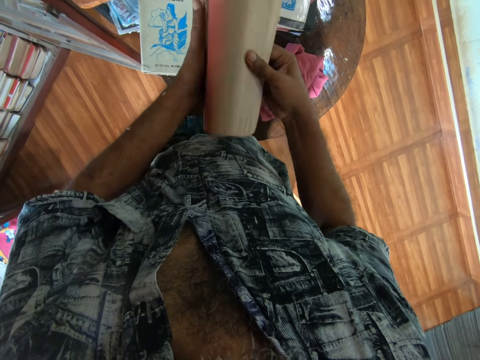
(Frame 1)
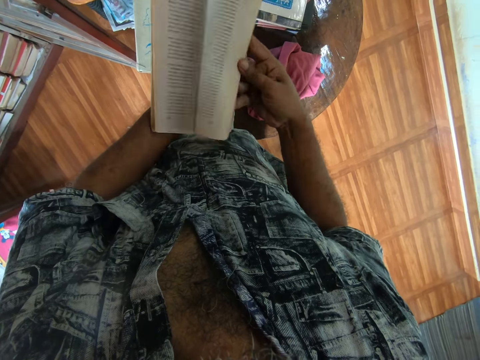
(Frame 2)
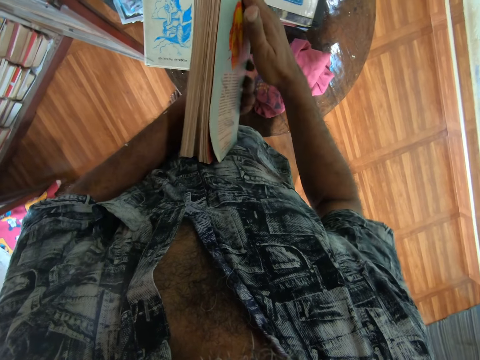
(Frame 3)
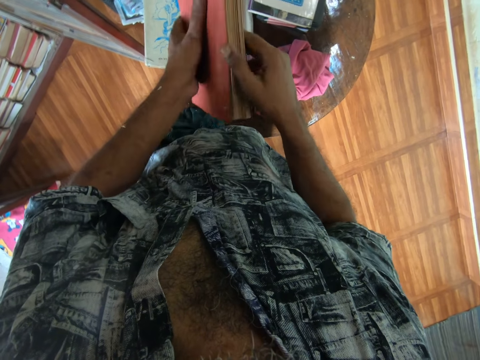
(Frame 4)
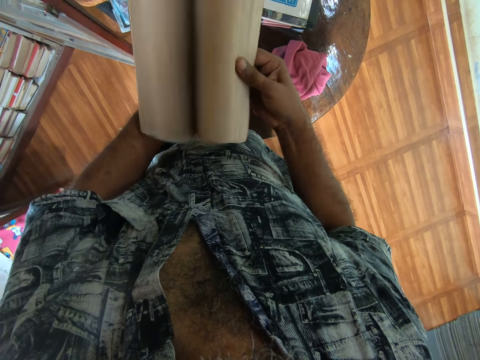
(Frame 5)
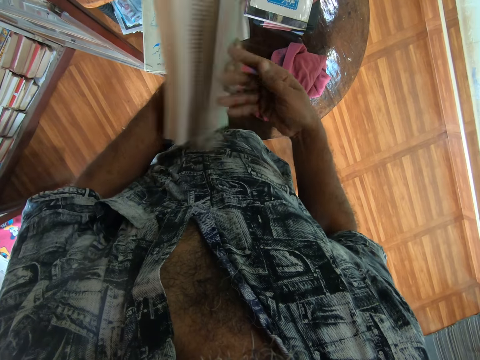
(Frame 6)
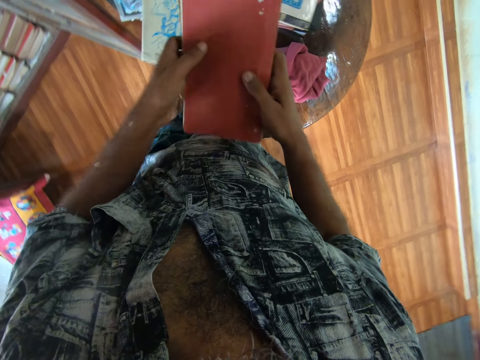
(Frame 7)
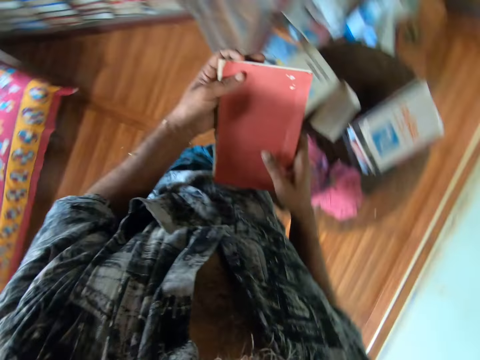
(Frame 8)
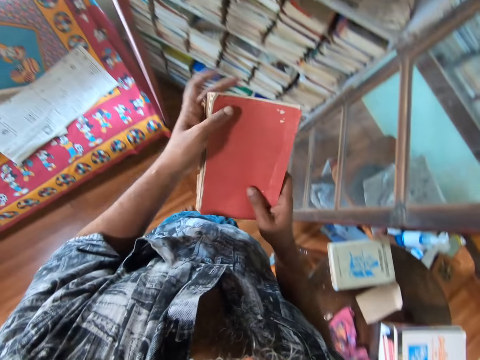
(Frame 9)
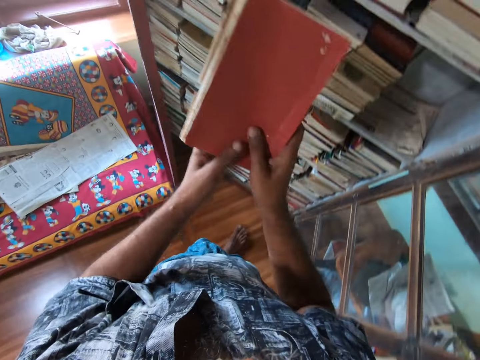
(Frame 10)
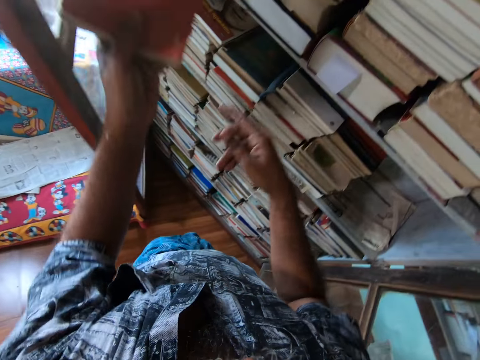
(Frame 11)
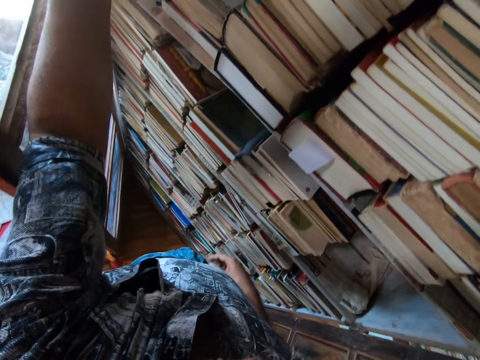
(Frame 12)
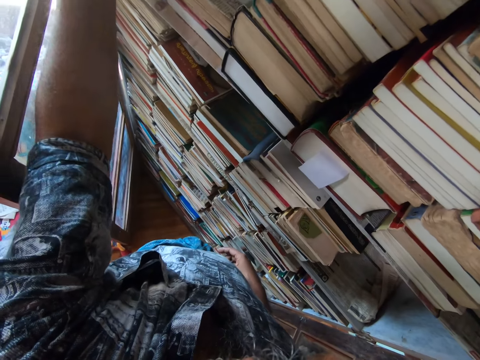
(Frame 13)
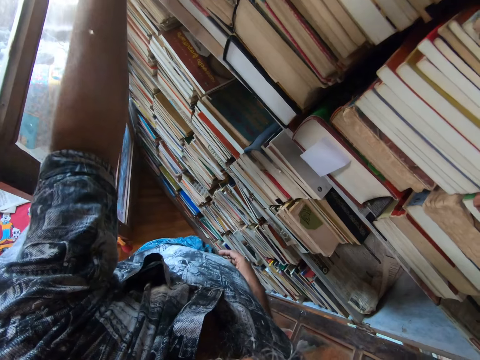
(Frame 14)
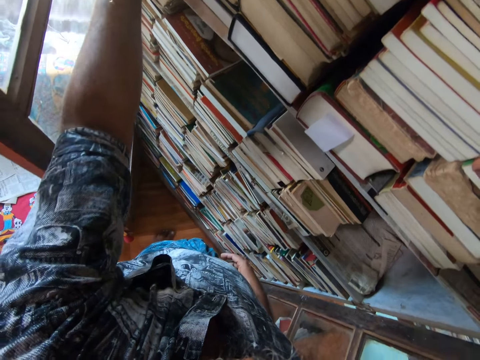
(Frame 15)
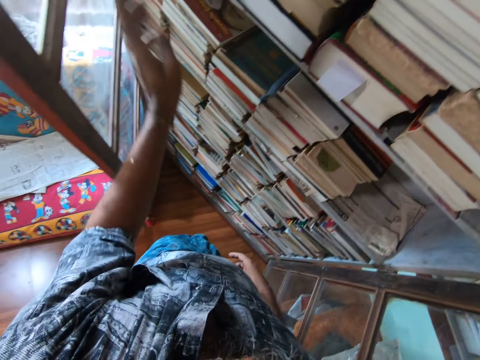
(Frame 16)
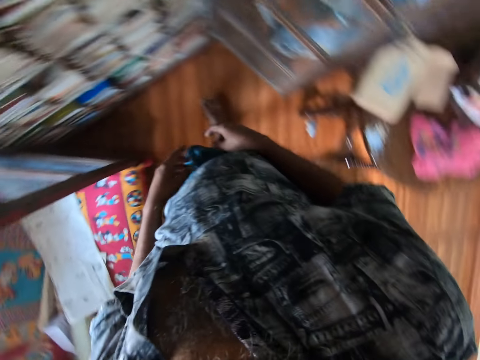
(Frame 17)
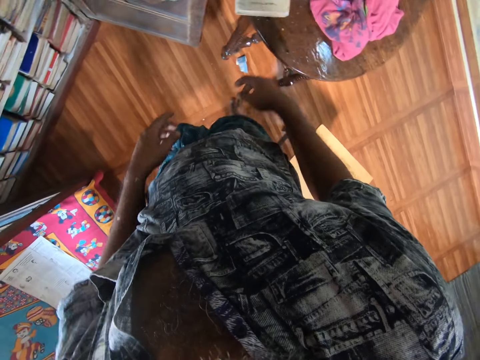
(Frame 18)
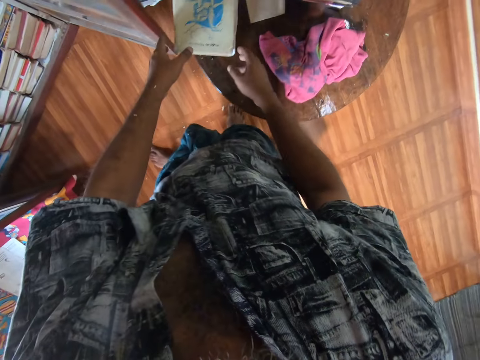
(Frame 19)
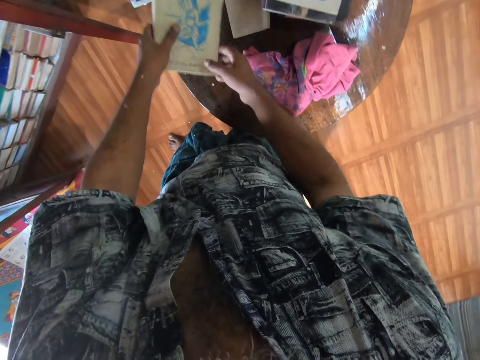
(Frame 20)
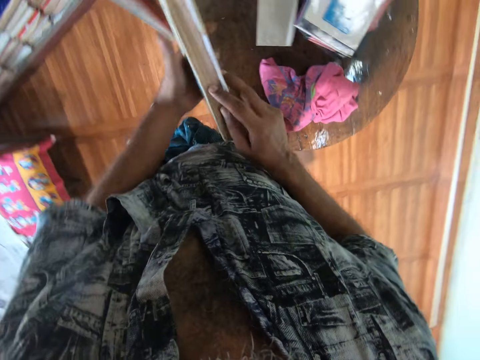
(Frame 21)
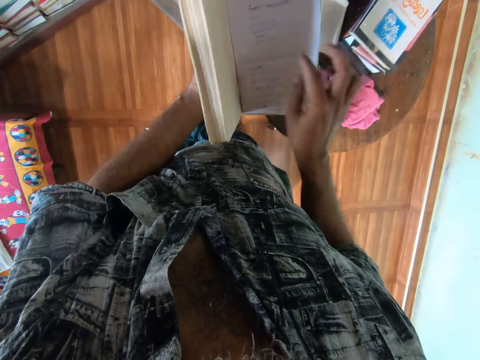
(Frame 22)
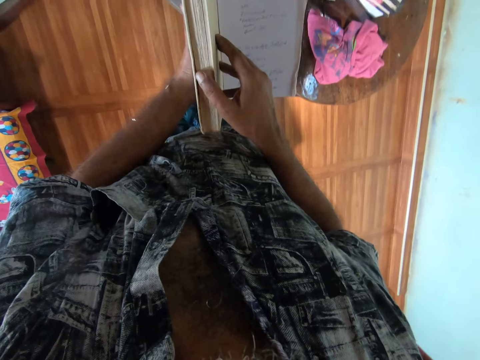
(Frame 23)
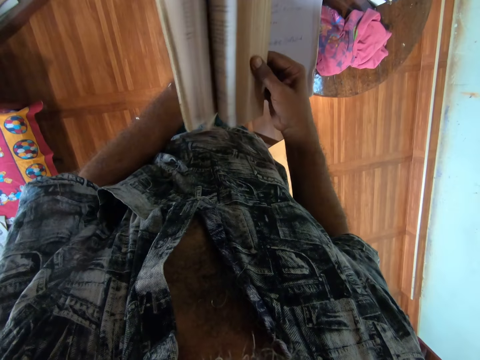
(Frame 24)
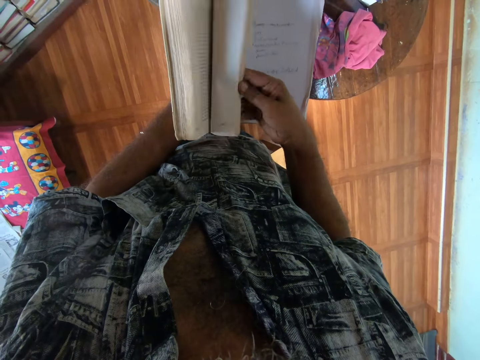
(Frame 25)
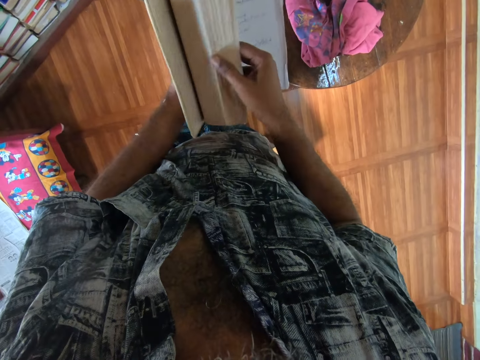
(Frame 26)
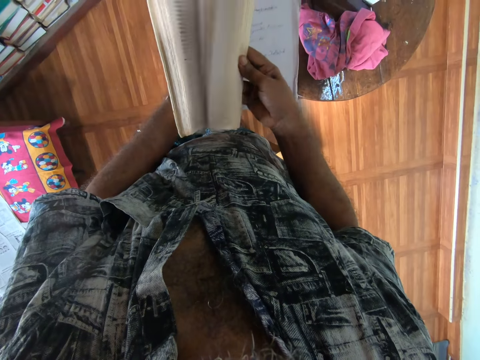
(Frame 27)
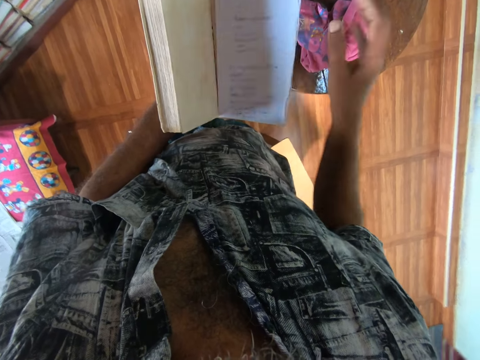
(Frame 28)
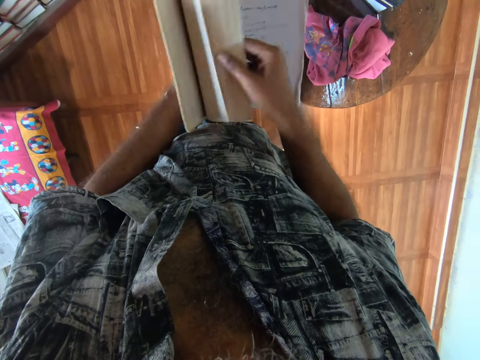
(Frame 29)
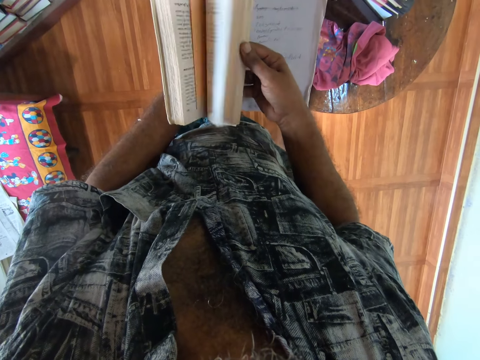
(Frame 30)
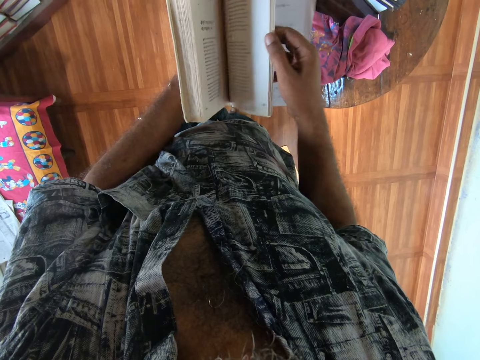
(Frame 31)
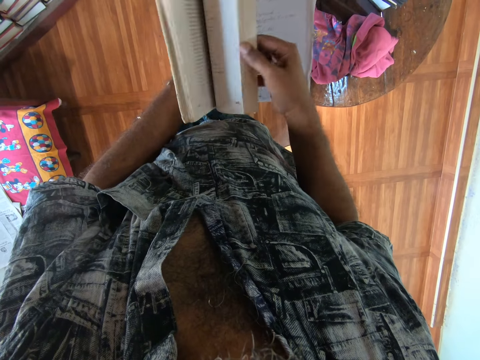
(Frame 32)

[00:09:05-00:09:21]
The camera wearer puts a book on the bookshelf. They pick the book from the table. They open the pages of the book. They run the pages of the book.

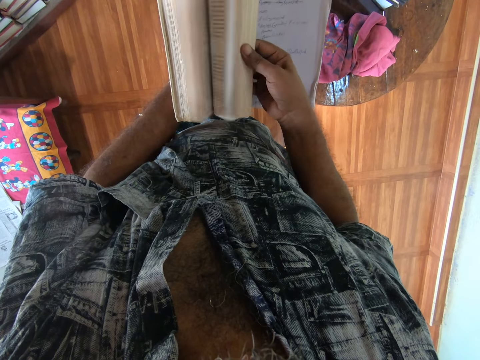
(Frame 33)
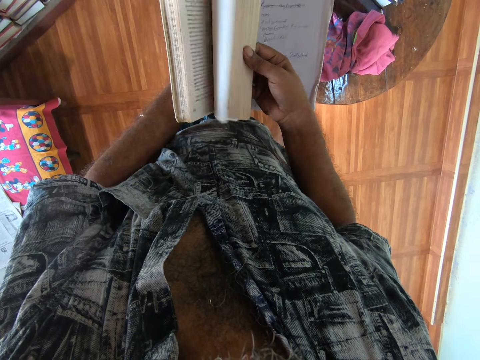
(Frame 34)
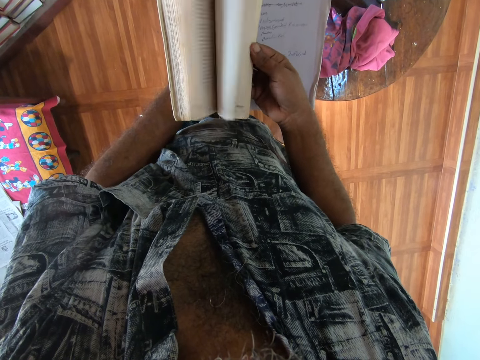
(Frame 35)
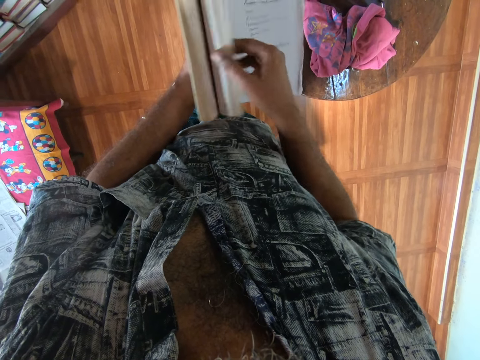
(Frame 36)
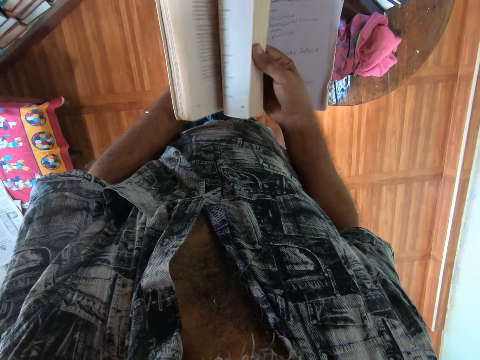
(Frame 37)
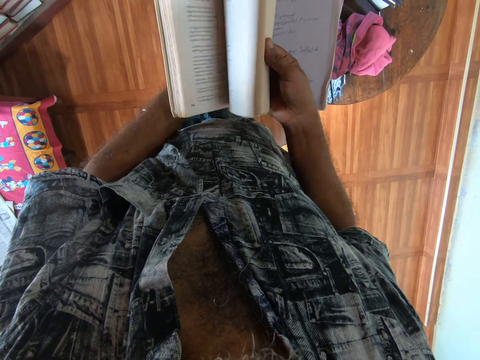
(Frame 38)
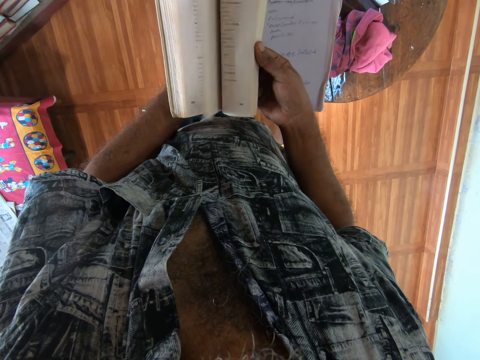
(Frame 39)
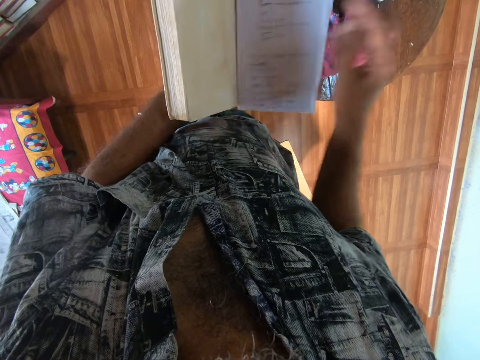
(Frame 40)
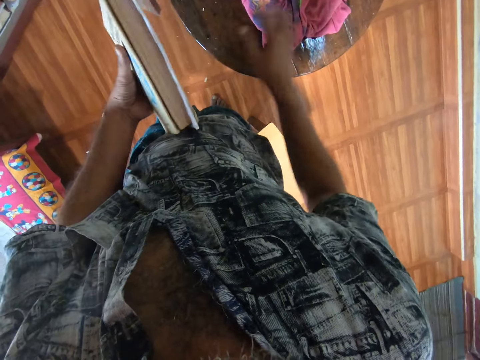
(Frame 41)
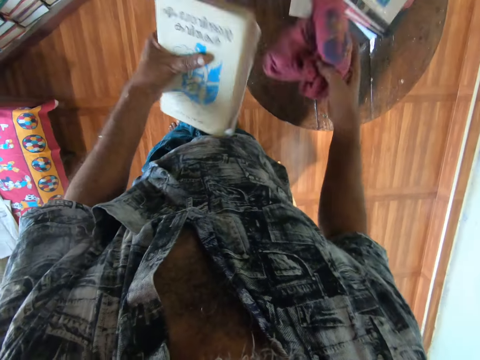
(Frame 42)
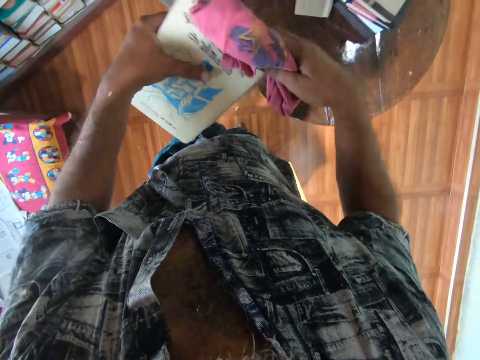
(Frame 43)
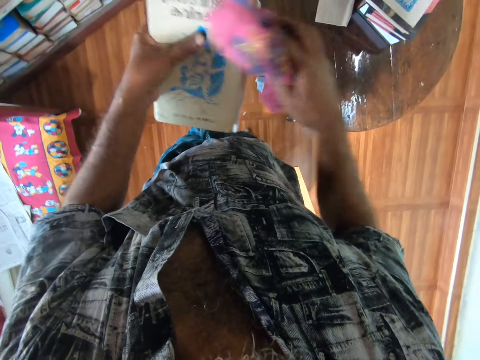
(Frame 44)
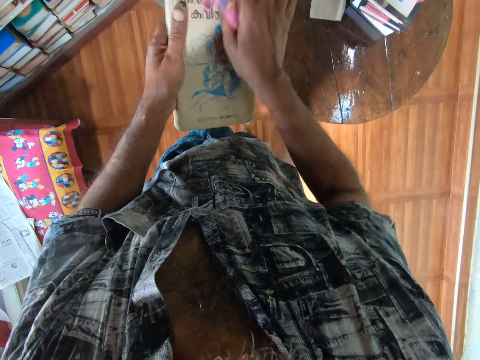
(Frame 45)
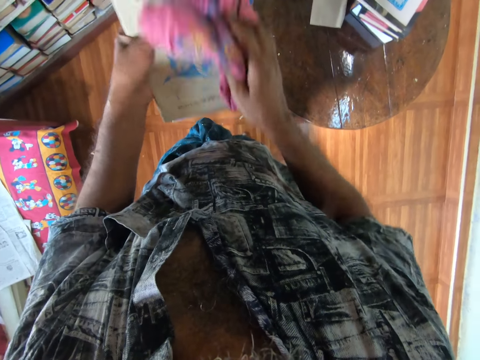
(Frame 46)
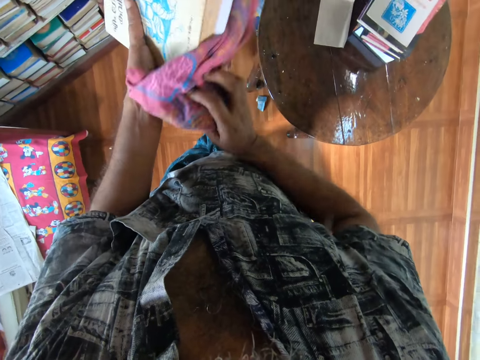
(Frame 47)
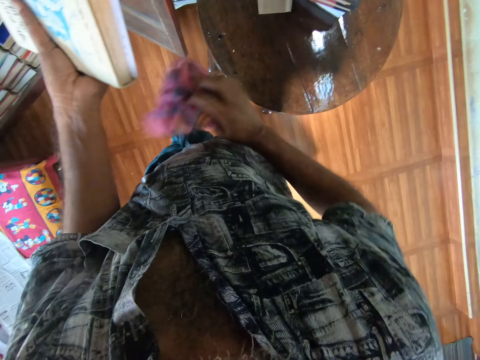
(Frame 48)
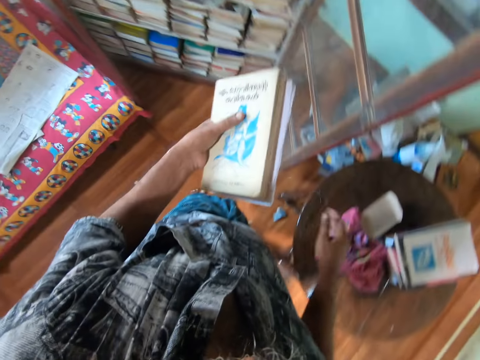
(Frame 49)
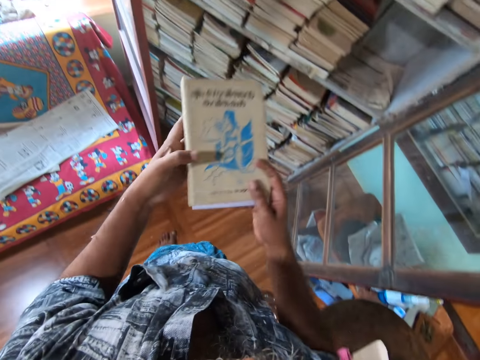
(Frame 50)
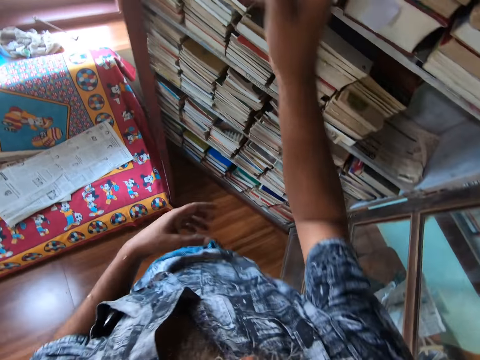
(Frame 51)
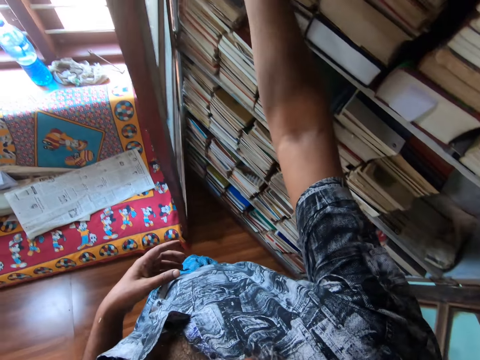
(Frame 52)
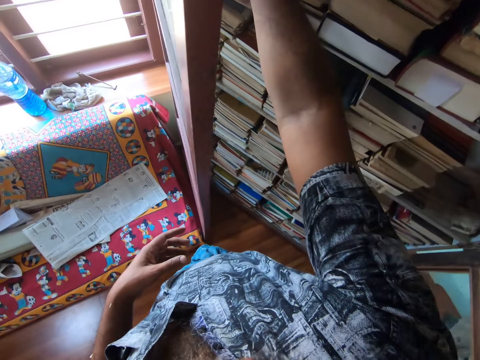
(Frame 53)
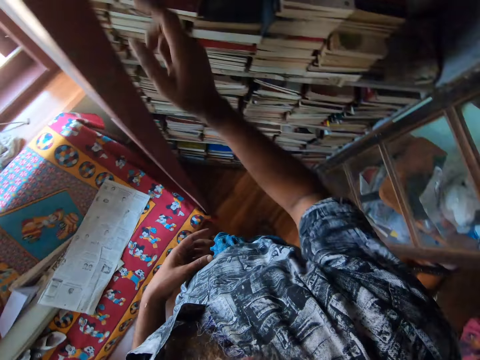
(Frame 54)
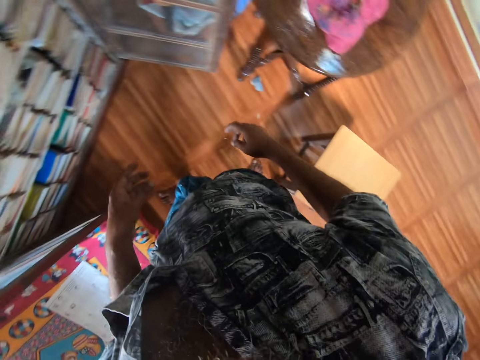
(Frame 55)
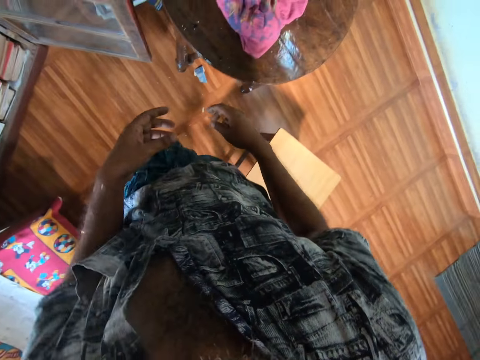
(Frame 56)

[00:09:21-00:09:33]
The camera wearer closes the book. They pick up a wiping cloth from the table. They wipe the book with the piece of cloth. They place the piece of cloth on the table. They move around. They place the book on the shelf. They move around.
